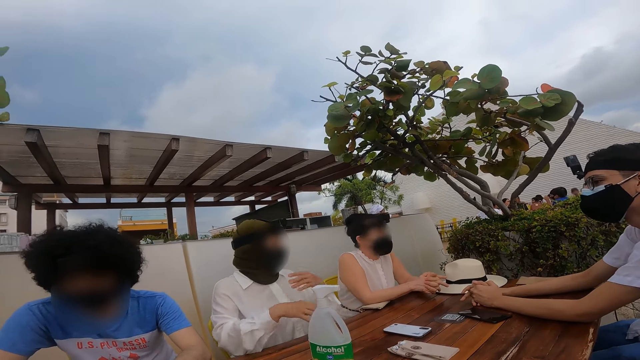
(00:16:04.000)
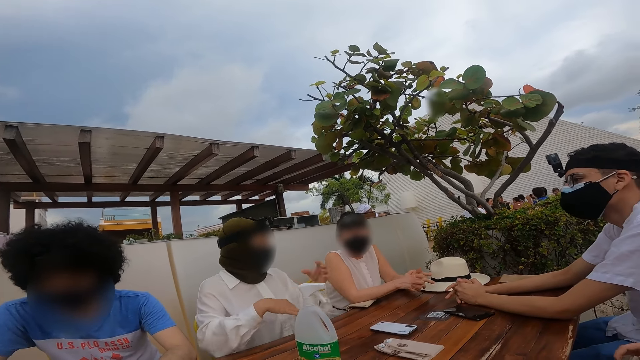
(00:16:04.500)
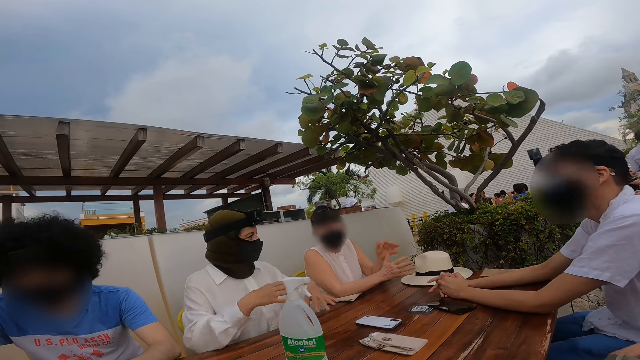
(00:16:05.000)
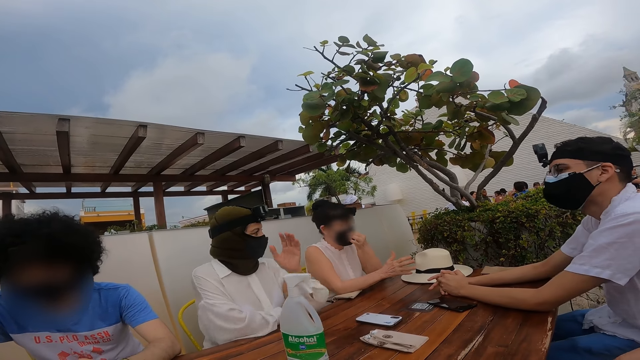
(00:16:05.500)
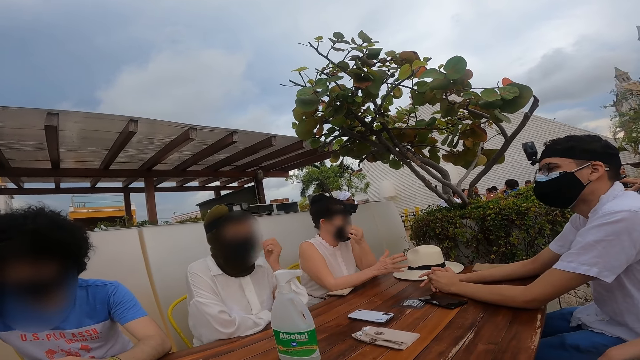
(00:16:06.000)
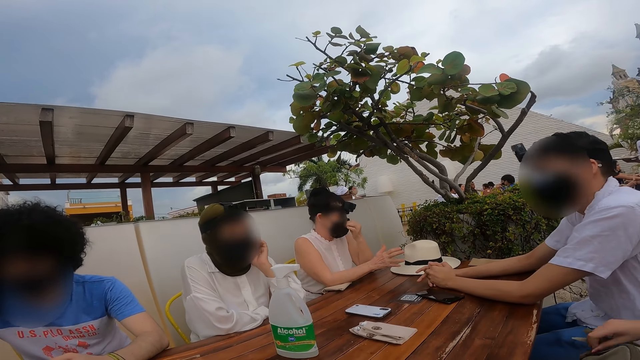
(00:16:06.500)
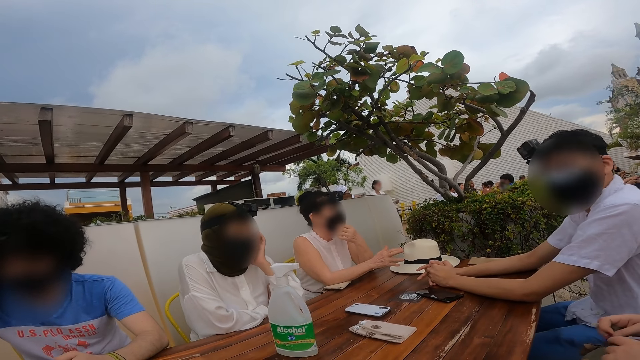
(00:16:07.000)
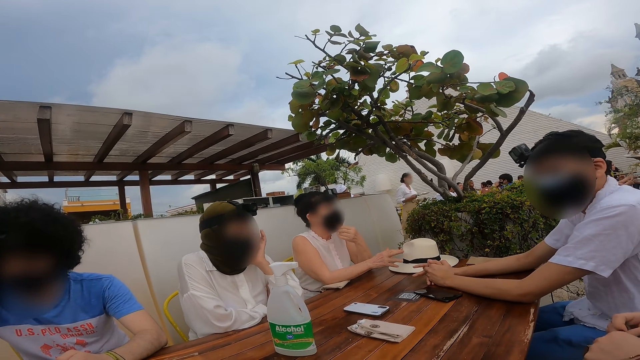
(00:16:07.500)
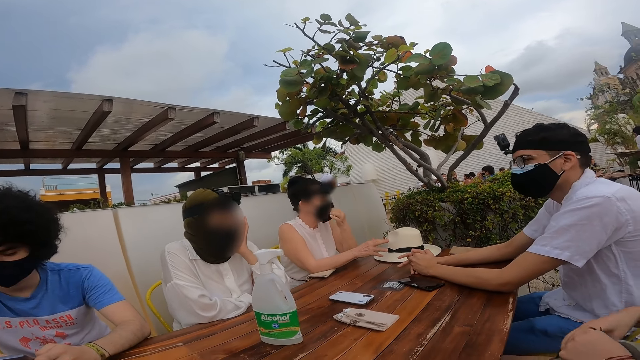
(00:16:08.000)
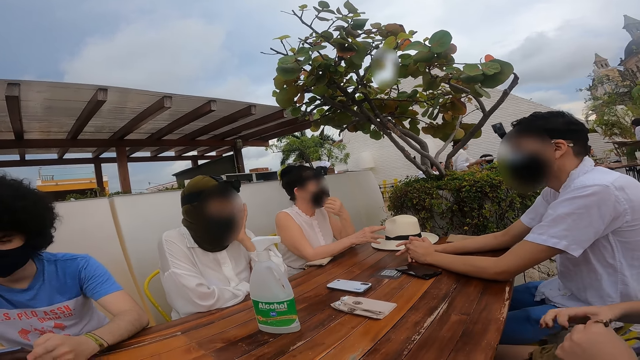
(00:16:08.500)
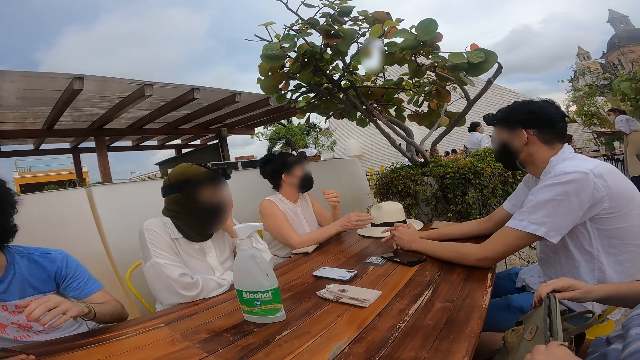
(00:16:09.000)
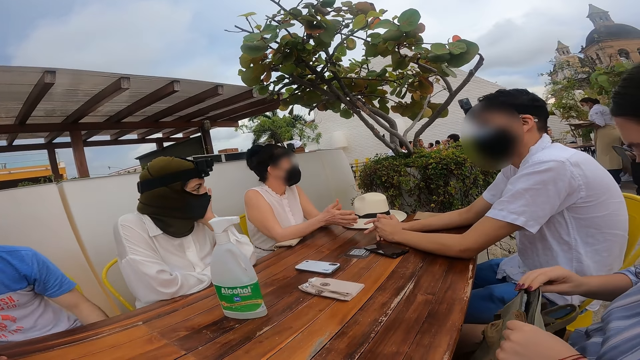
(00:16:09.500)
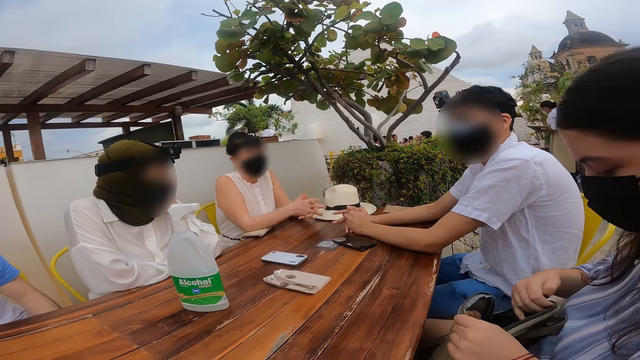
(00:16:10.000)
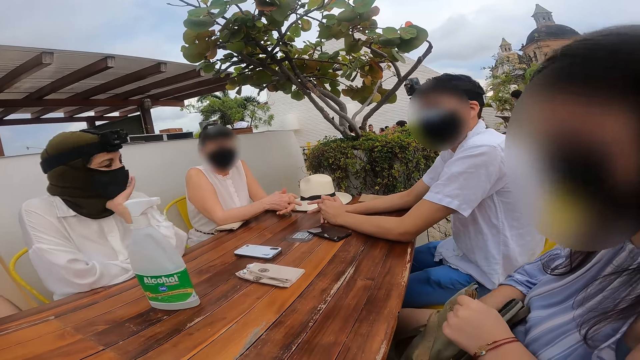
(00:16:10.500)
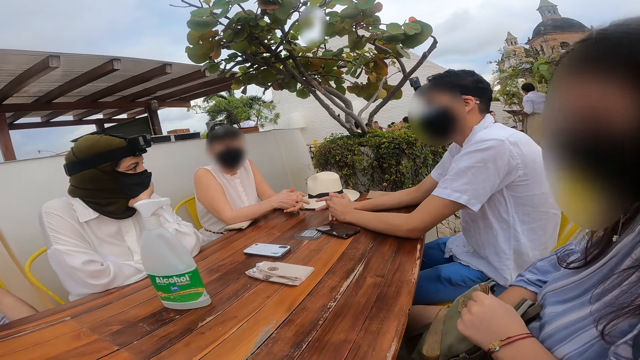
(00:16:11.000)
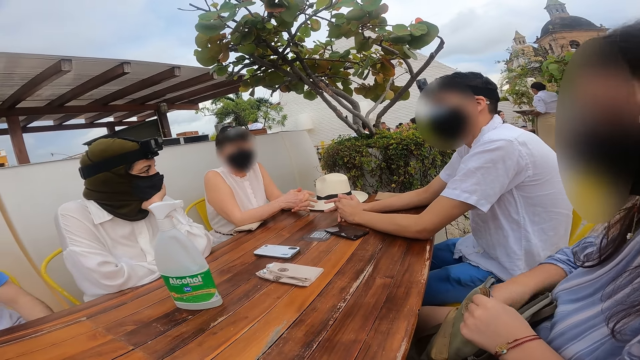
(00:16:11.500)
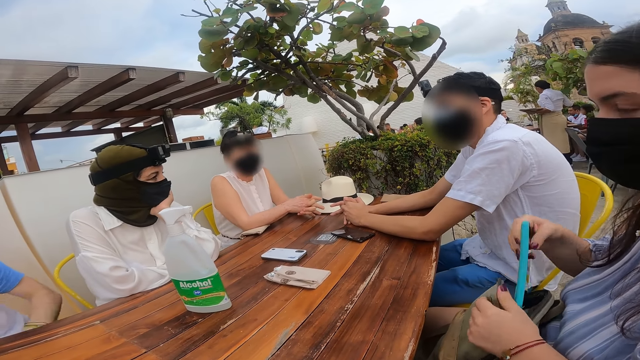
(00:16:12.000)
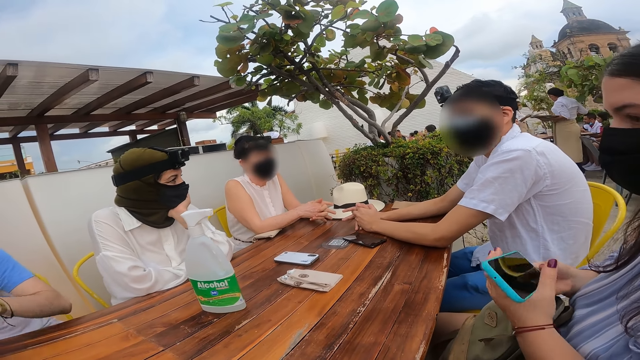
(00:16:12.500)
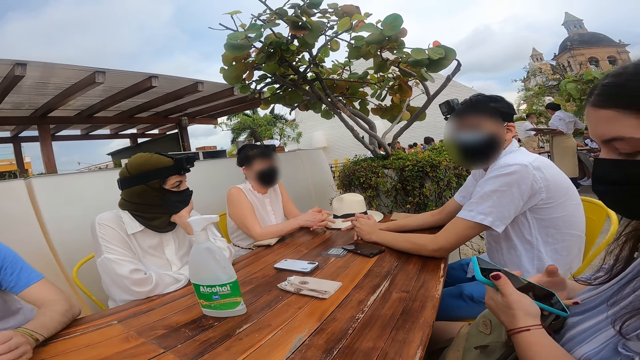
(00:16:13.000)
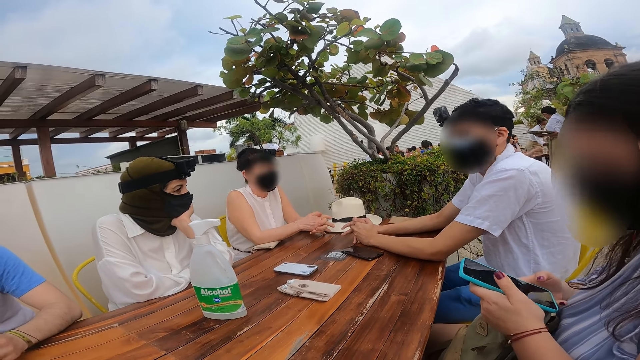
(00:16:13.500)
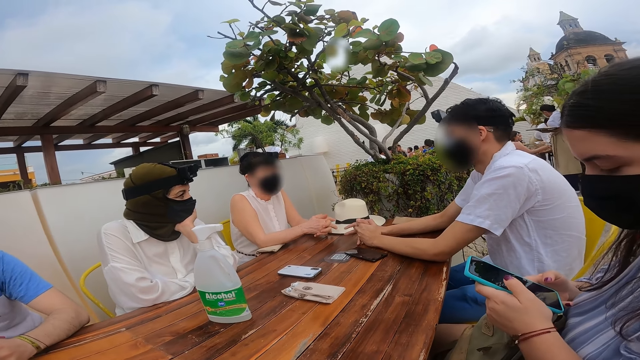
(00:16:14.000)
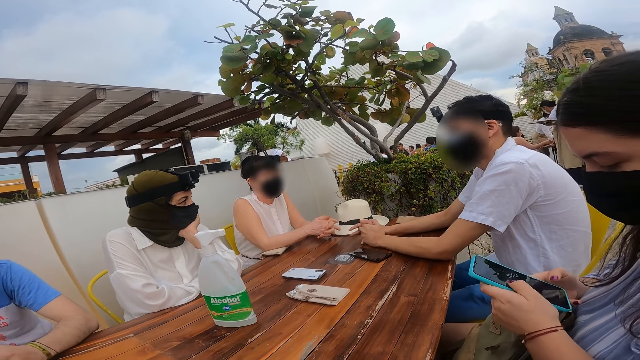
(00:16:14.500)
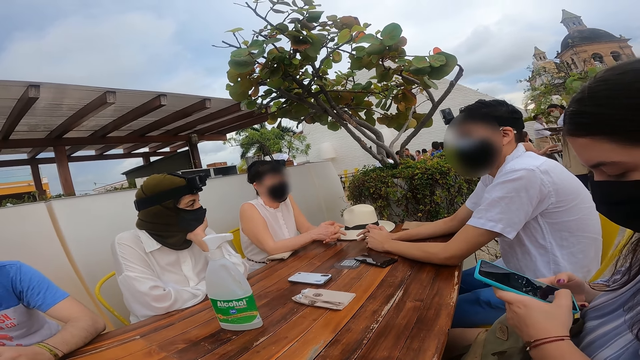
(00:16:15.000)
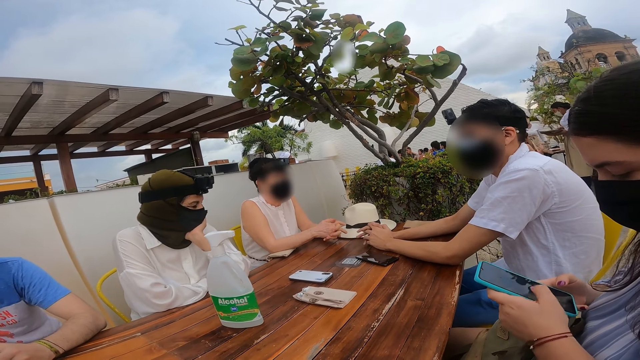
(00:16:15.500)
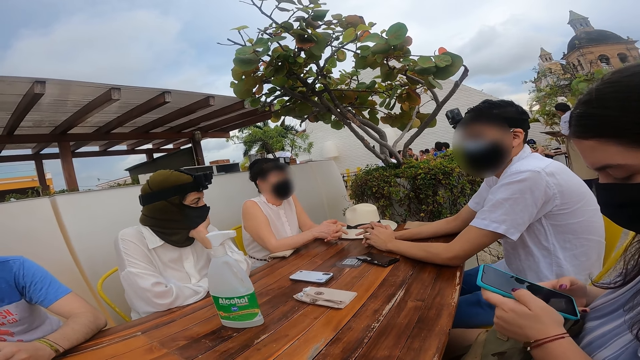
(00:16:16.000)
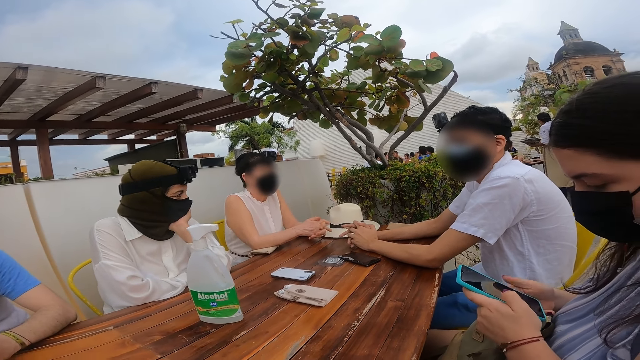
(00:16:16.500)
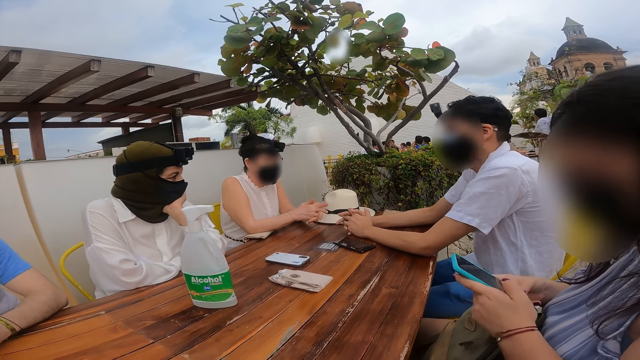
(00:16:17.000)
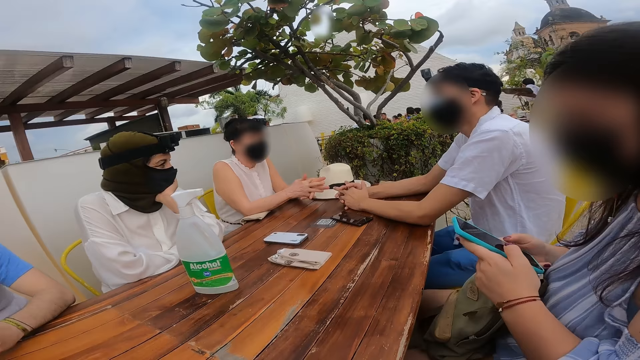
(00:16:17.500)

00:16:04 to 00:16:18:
A lady interacts with a man. The man looks around a restaurant. Another lady adjusts her mask. A third lady adjusts items in a bag. The third lady picks up a mobile phone from the bag. The third lady operates the mobile phone. The camera wearer looks around the restaurant.

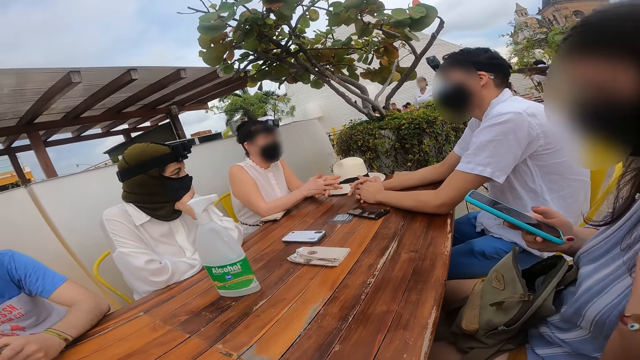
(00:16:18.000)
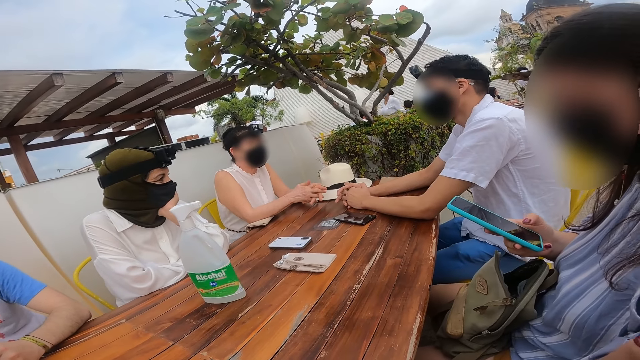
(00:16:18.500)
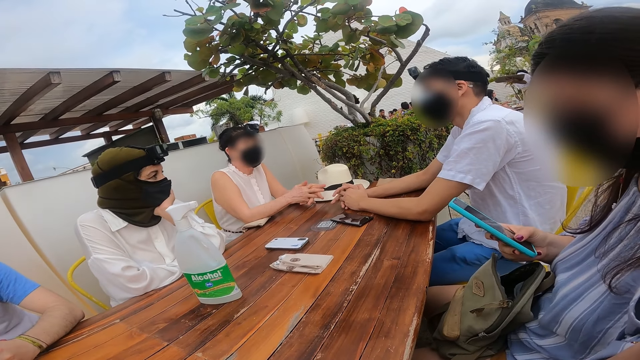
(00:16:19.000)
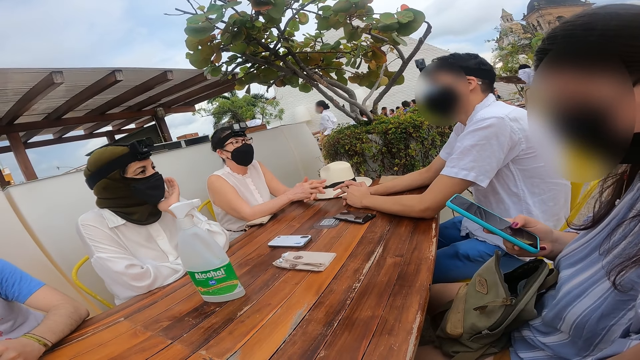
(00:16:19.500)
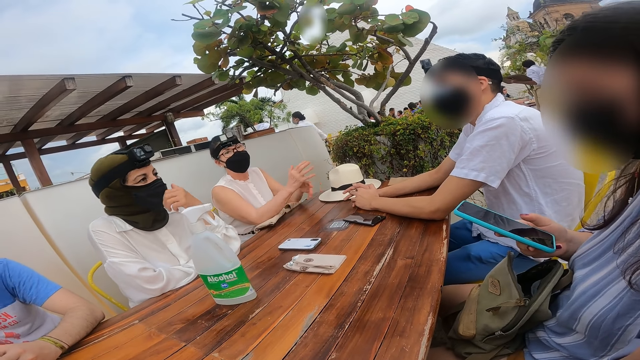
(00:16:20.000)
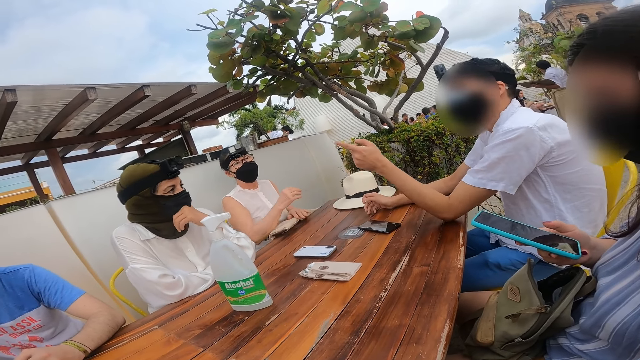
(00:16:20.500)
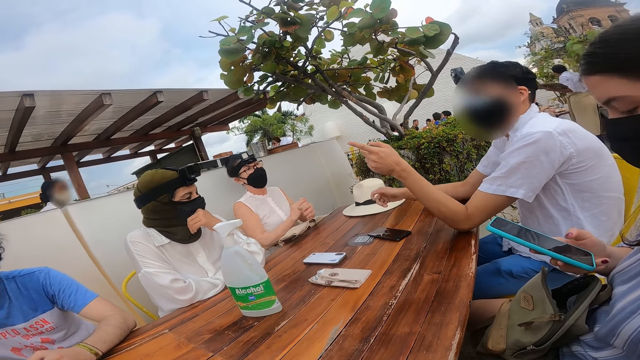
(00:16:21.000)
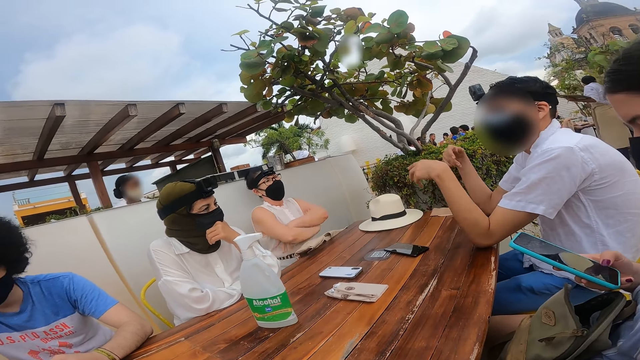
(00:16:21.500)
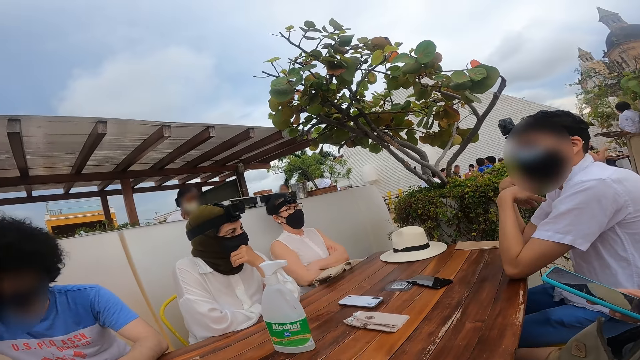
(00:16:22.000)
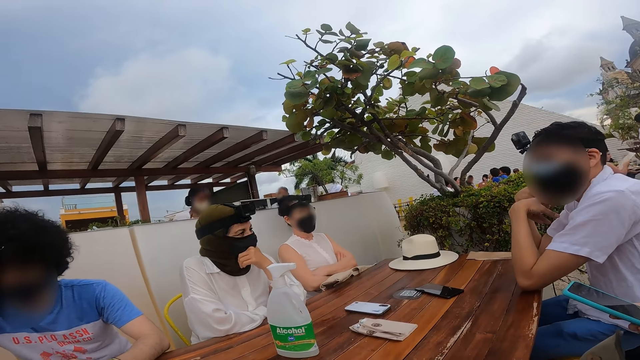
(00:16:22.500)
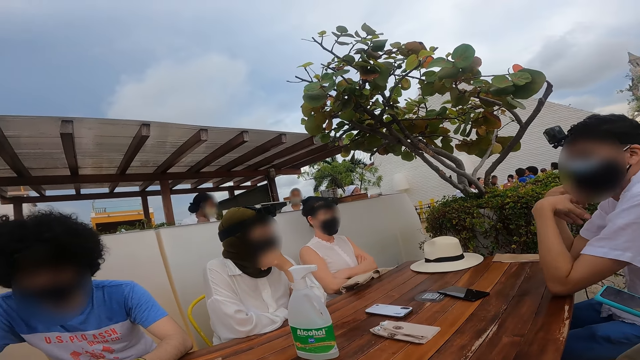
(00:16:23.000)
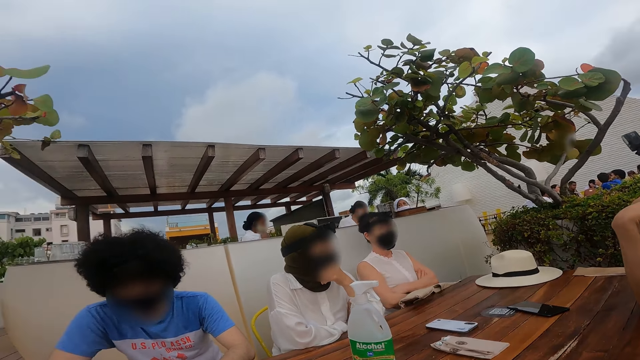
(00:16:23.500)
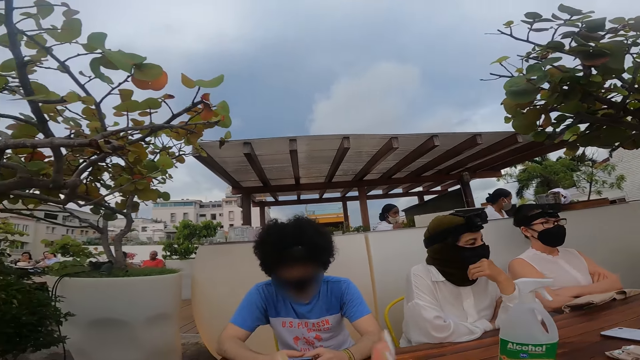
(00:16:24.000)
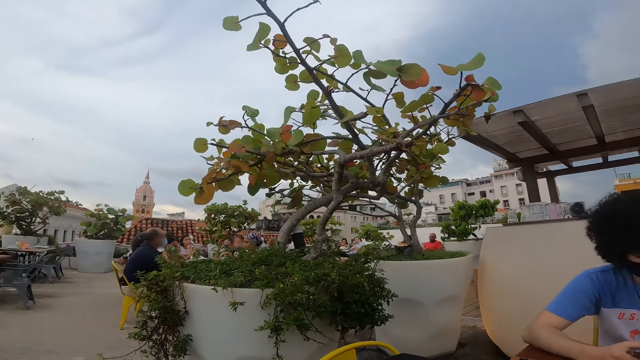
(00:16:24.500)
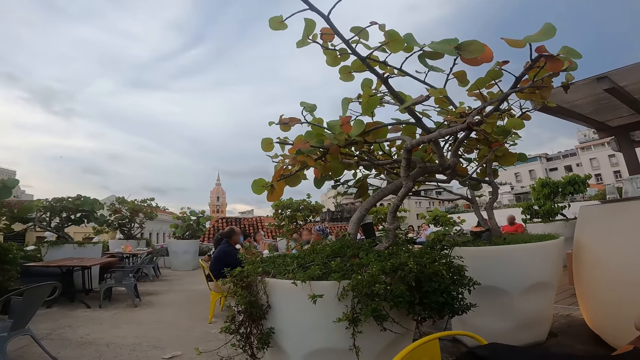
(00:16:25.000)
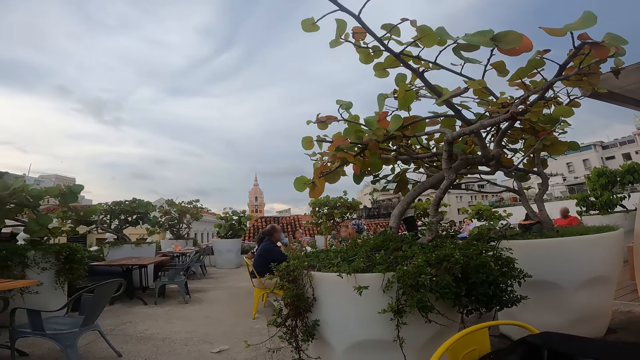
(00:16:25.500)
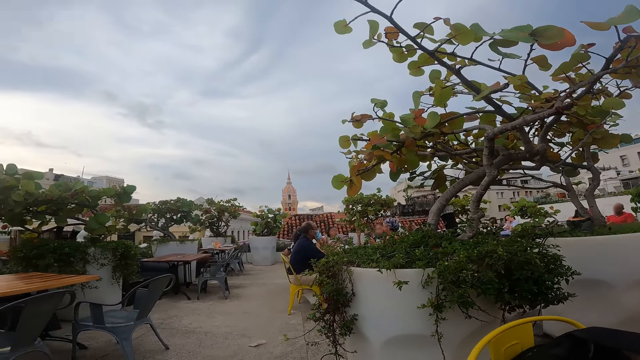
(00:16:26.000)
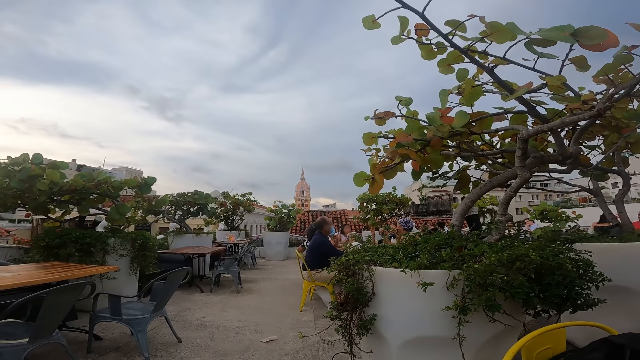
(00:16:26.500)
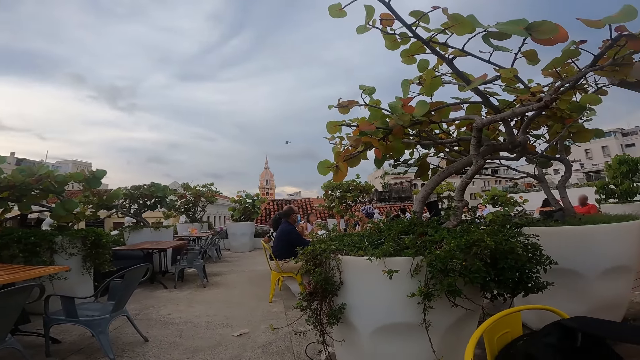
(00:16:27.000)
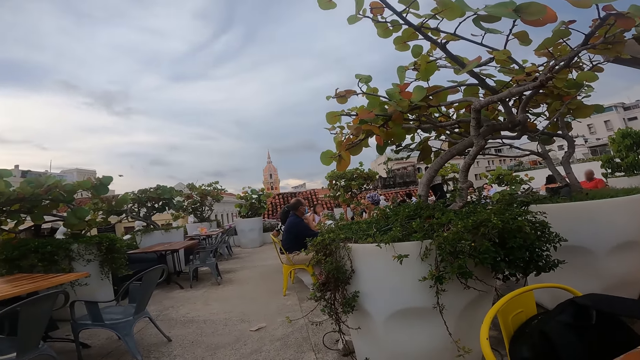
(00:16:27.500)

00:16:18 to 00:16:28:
A man interacts with a lady. The man points at the lady. The camera wearer looks around a restaurant.
